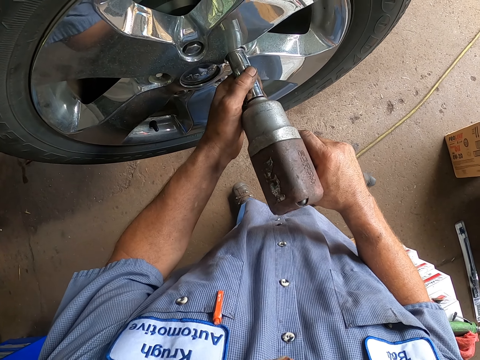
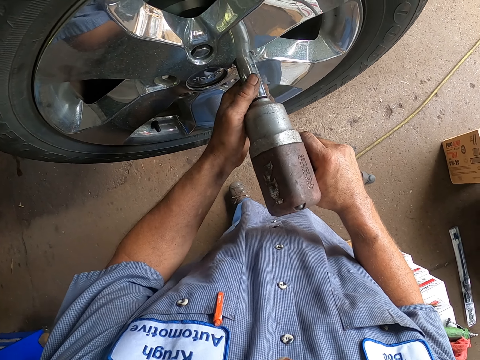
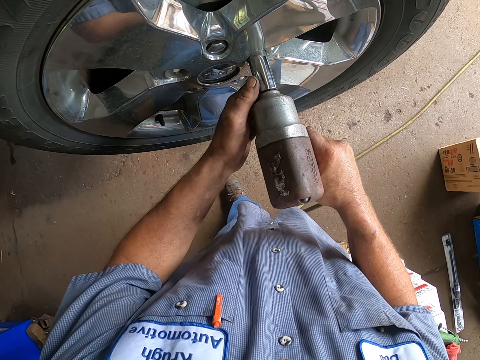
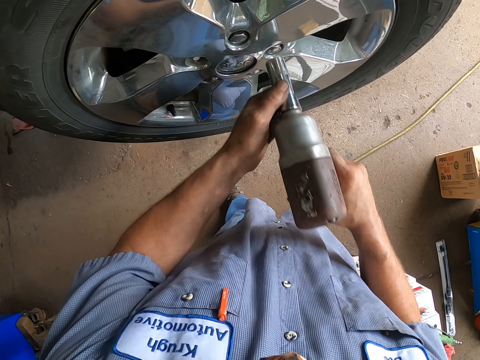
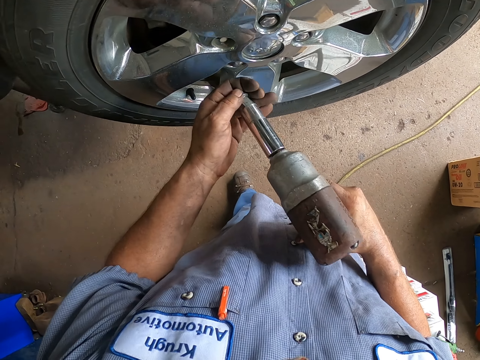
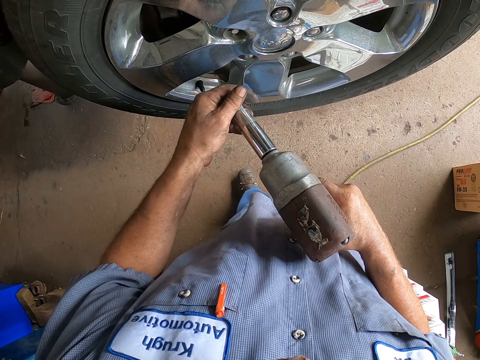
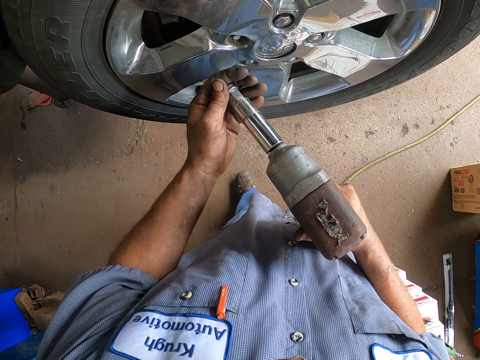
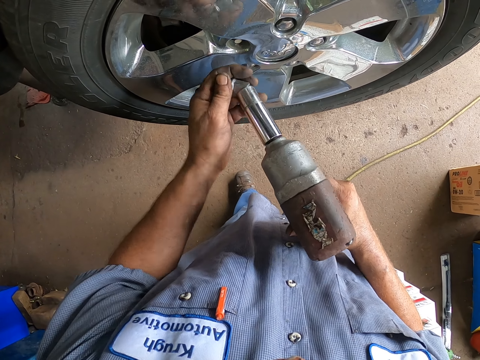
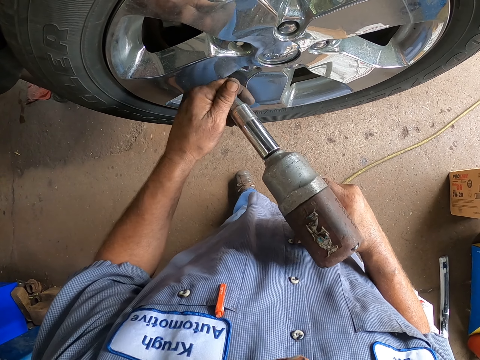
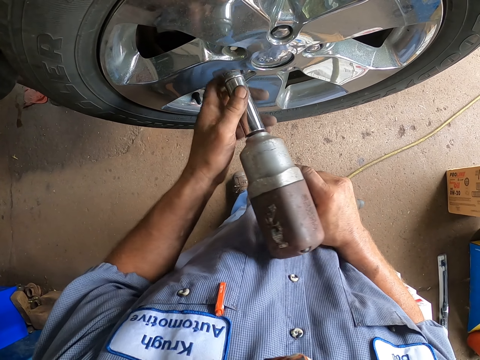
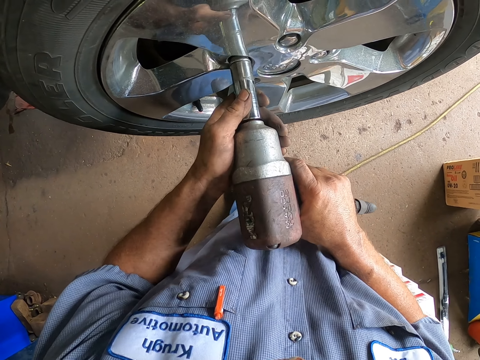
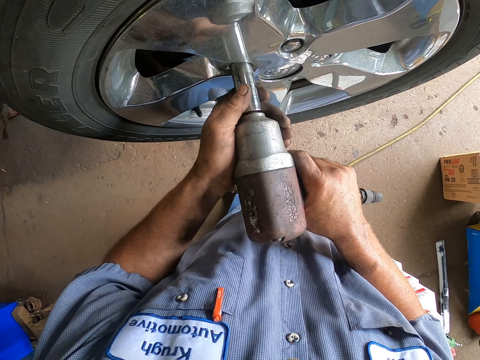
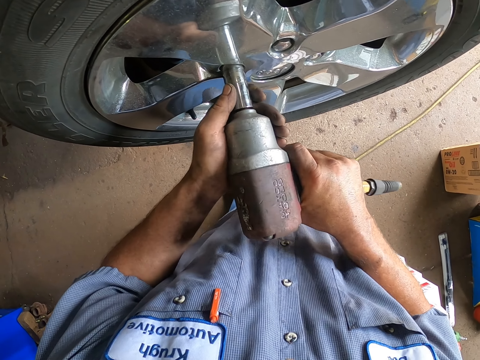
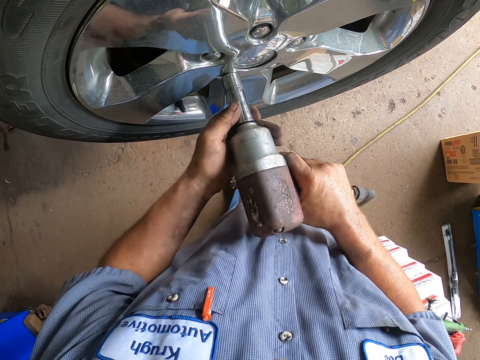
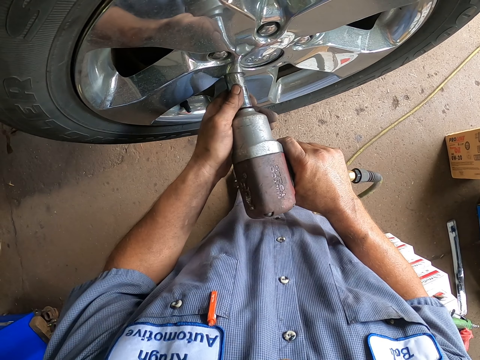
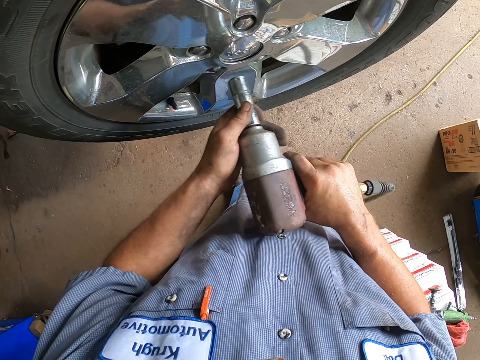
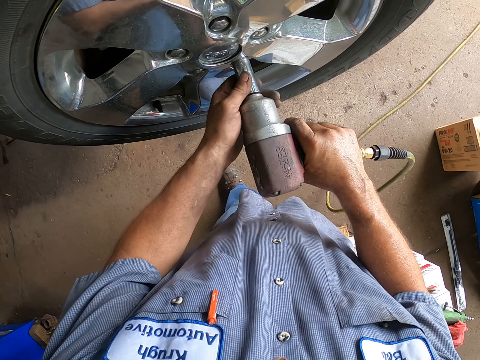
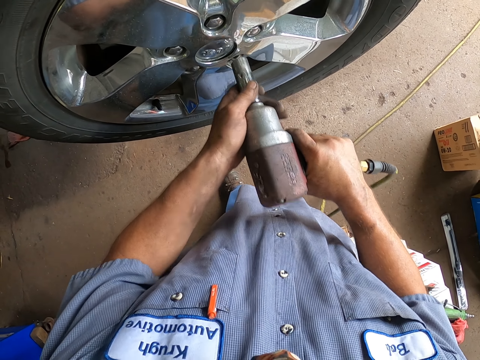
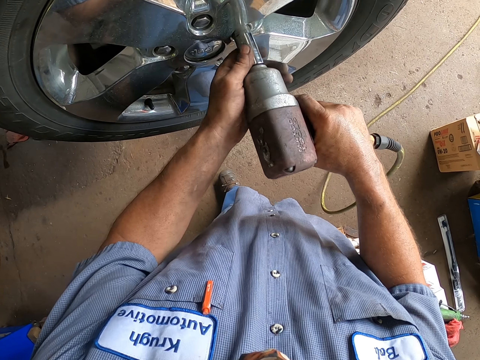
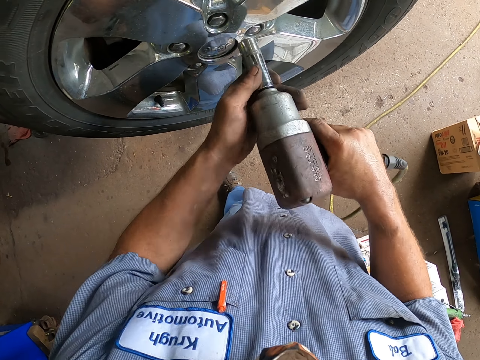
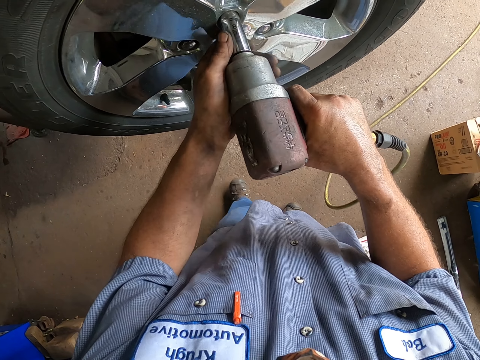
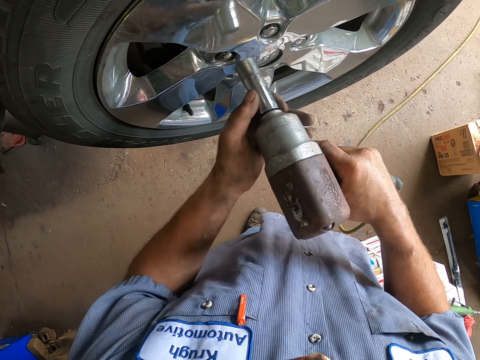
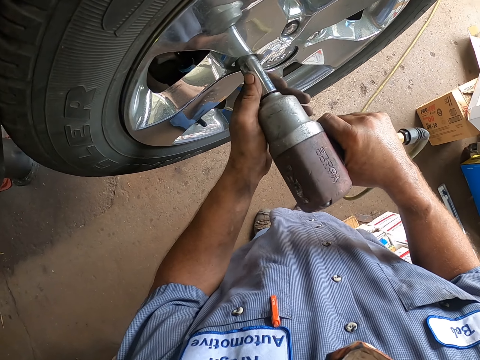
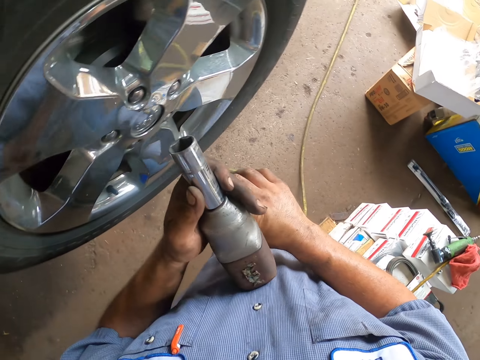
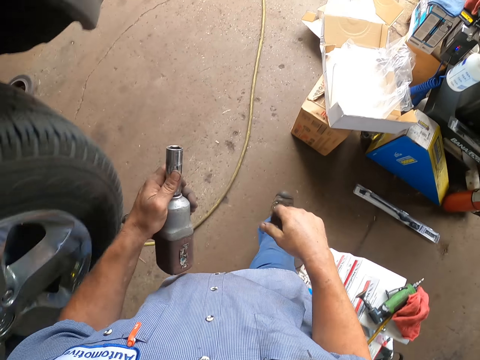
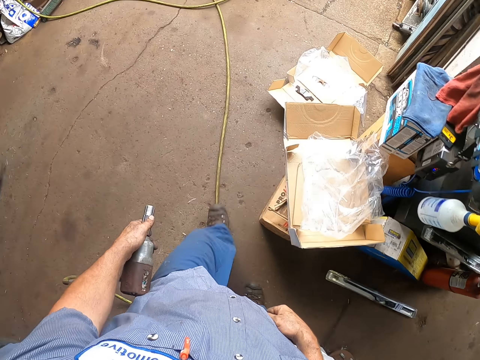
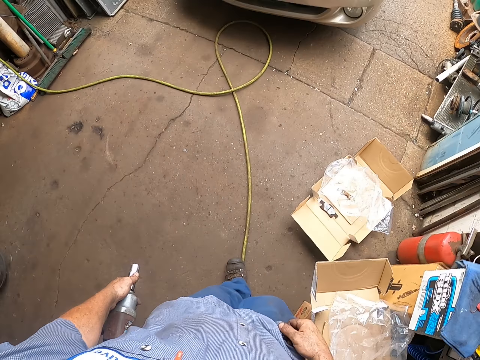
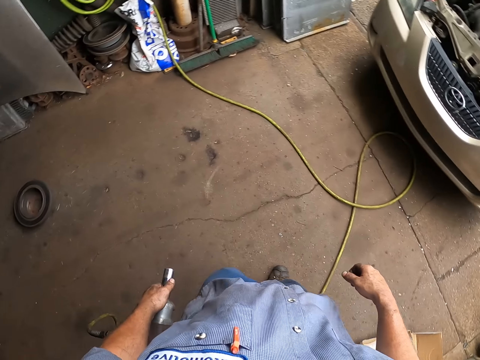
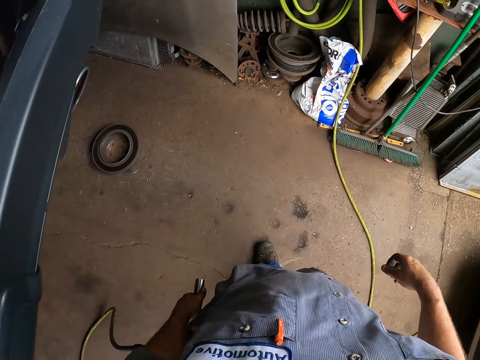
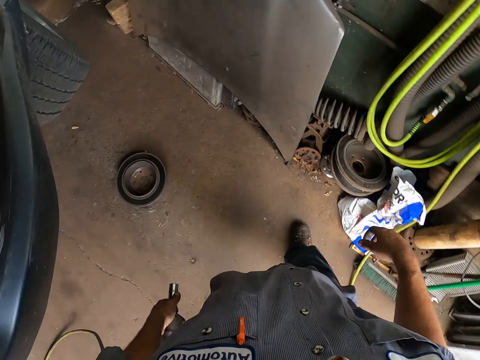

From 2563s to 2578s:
The camera wearer drives the nut on the wheel. They put the nut on the power nut driver. They drive the nut on the wheel. They tighten the nuts on the car wheel with the power nut driver. They walk to the nuts.

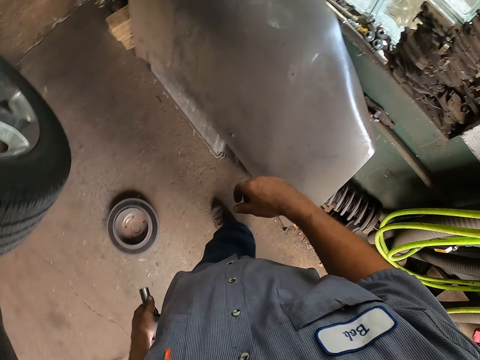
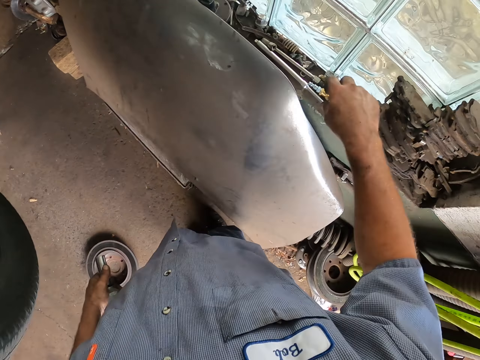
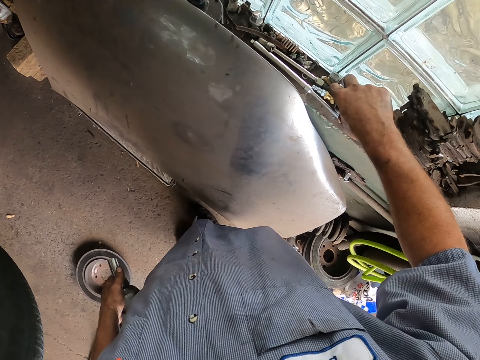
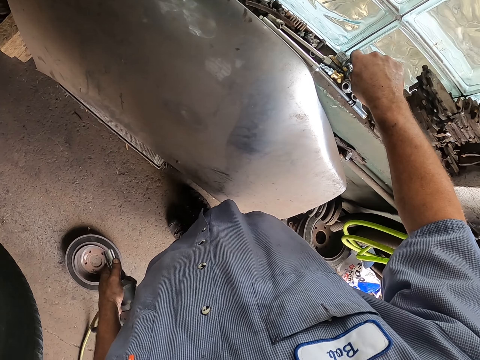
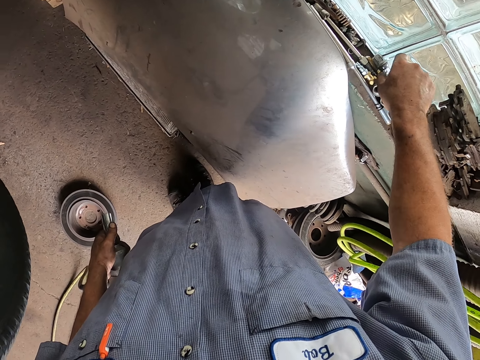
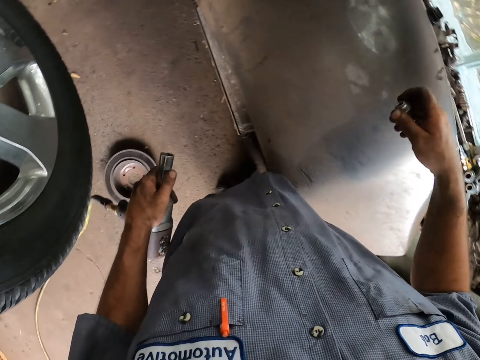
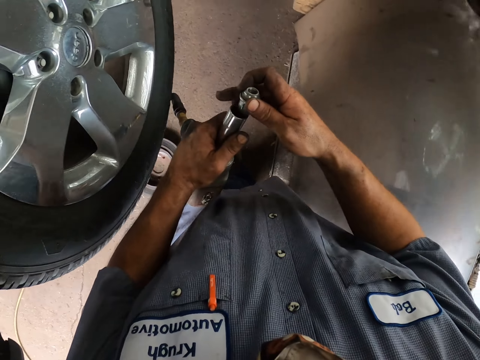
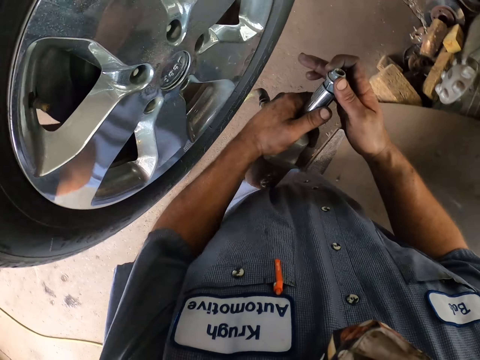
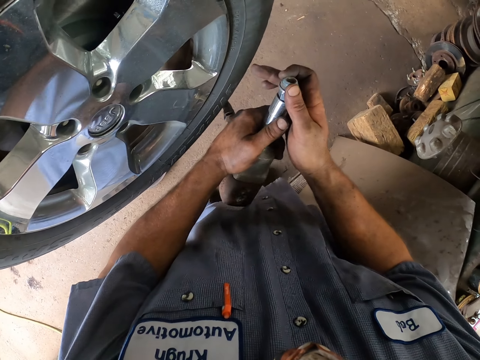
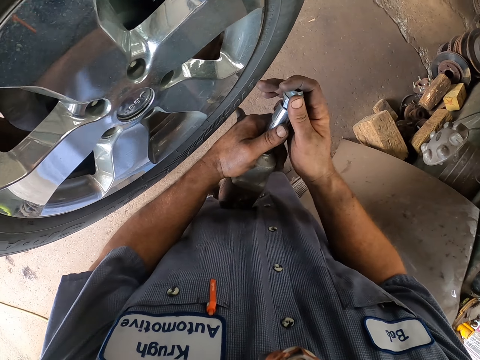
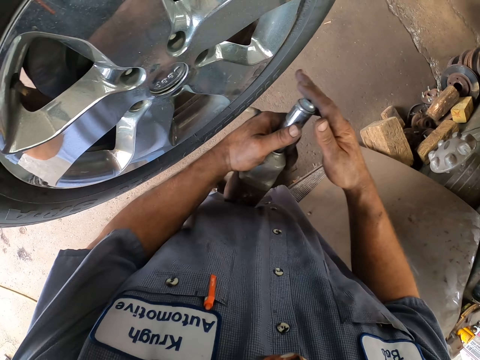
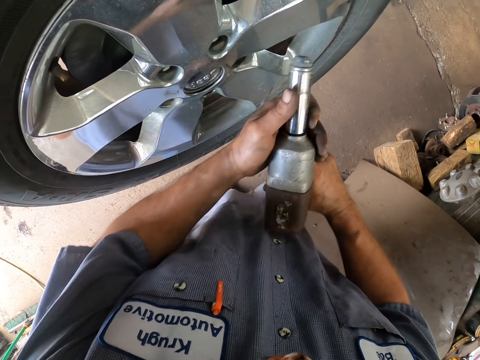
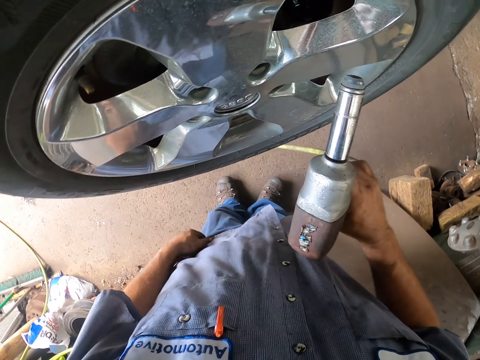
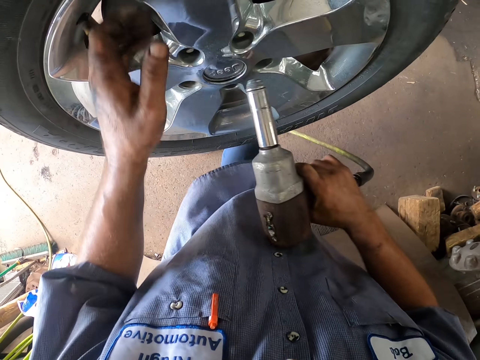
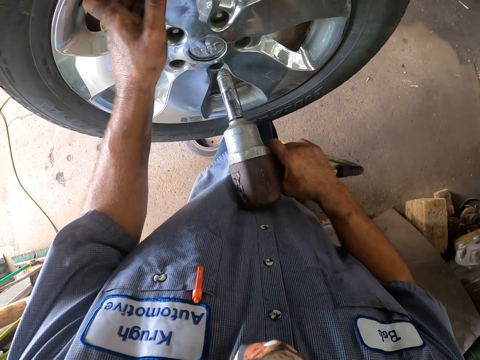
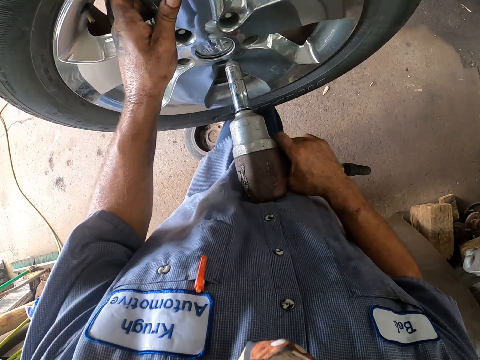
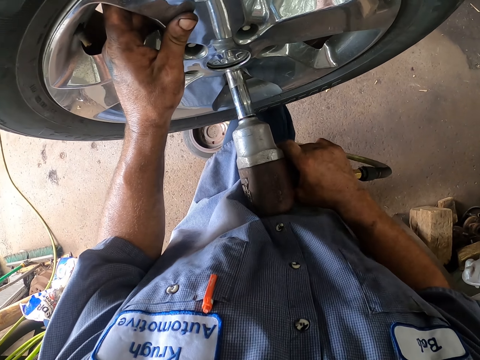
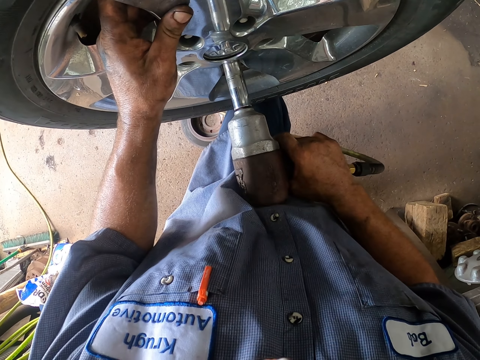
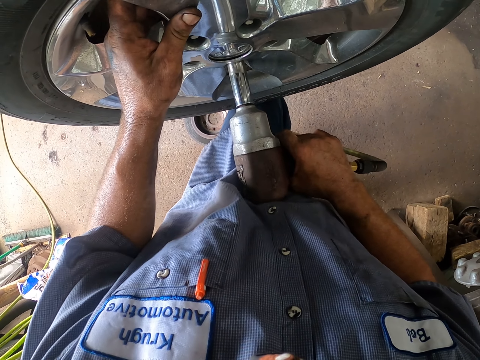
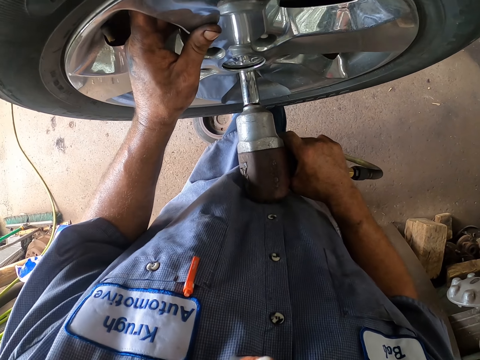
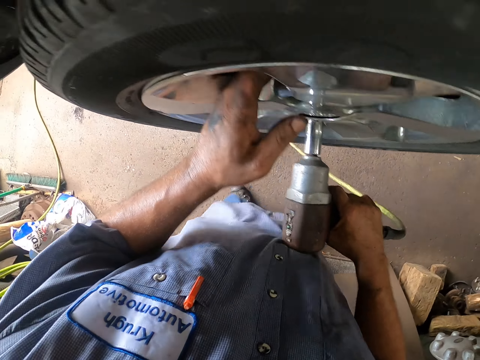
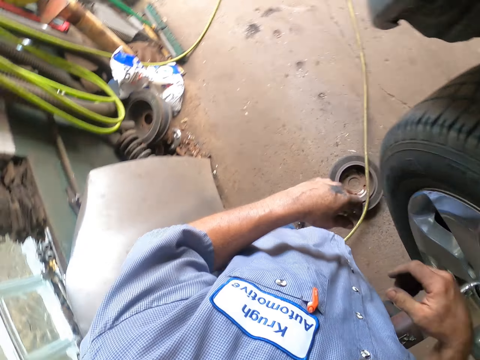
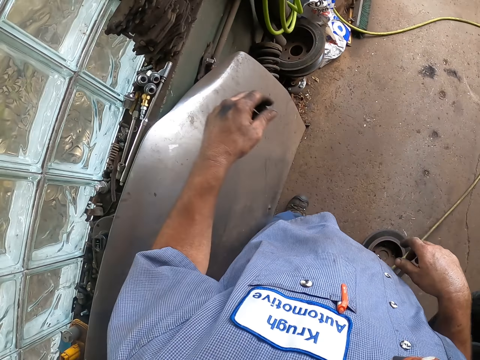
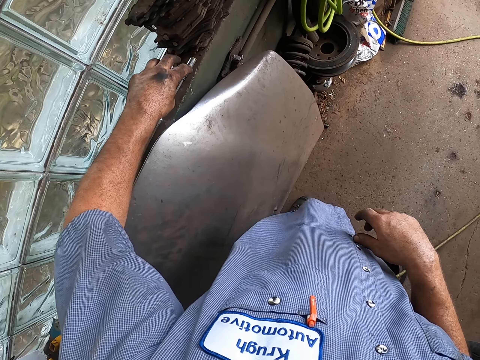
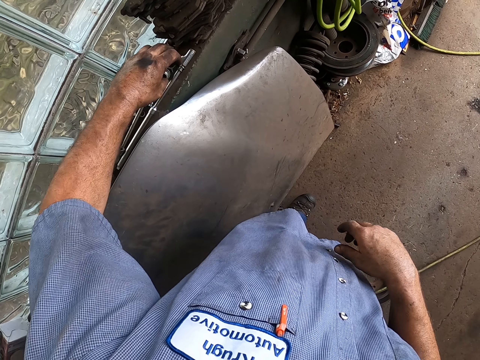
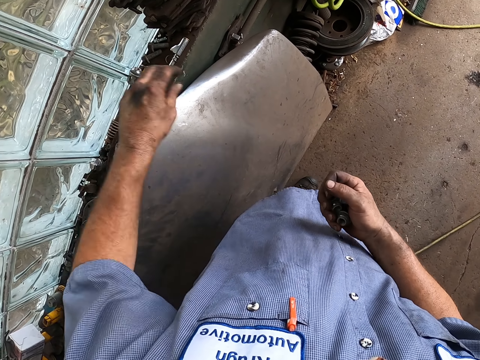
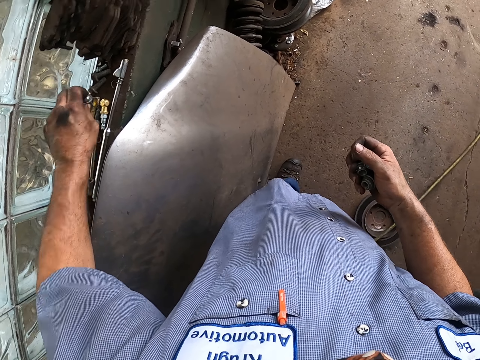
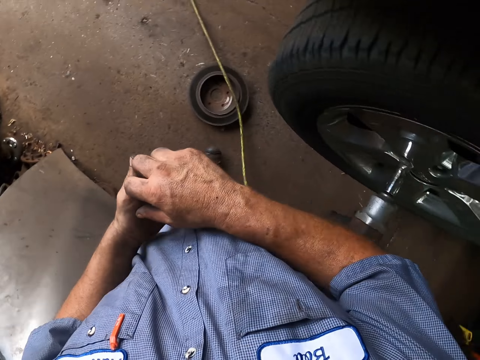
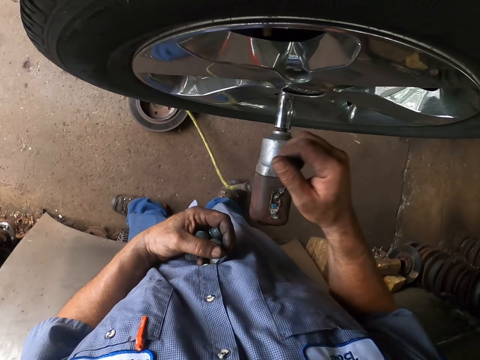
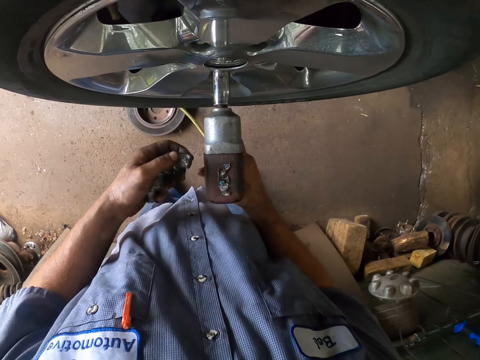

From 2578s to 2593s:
The camera wearer takes the nuts. They put the nut on the power nut driver. They move the hand on the cloth. They move the hand on the wheel. They drive the nut on the wheel. They look around the garage. They pick up the nut. They put the nut on the hand. They pick up the nut. They put the nut on the hand.
